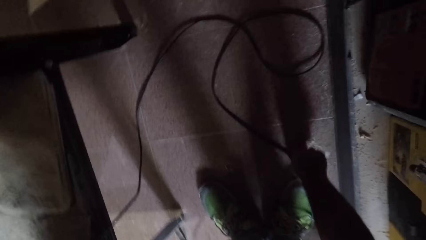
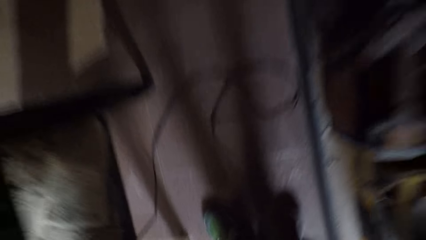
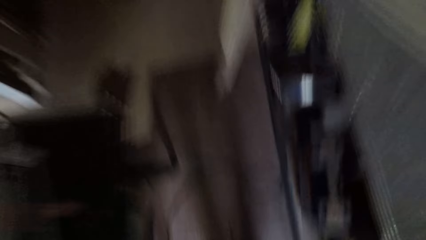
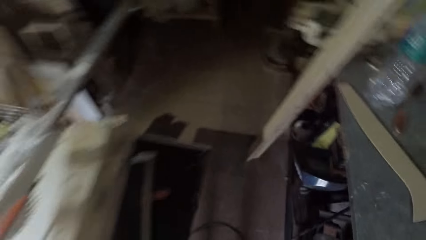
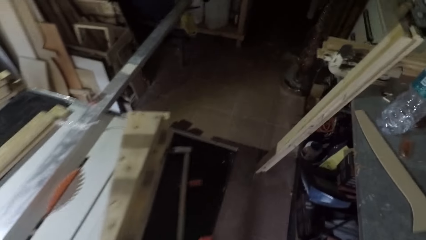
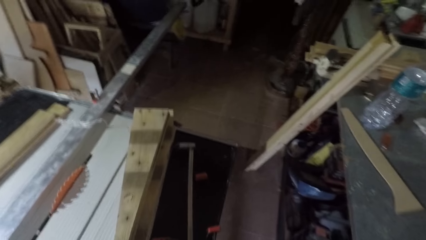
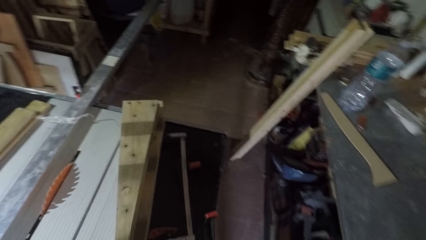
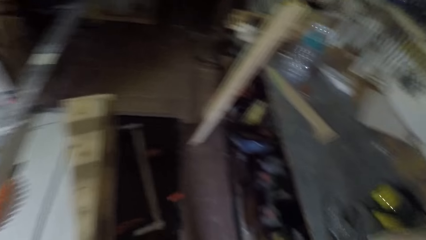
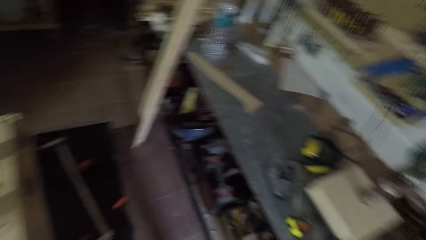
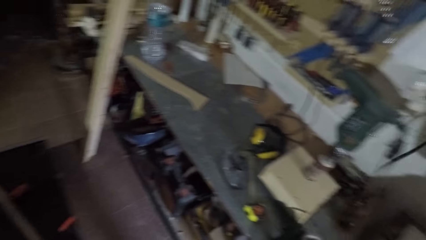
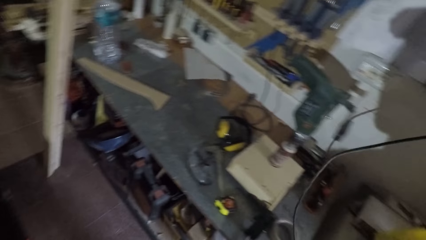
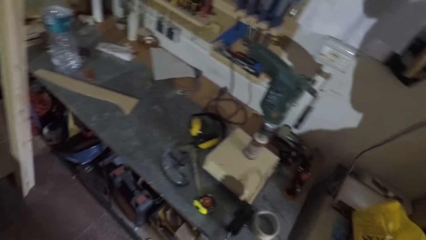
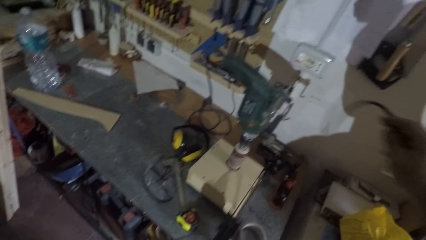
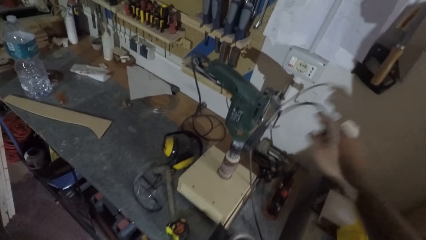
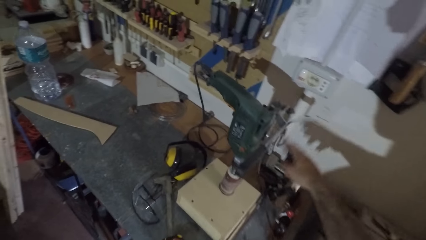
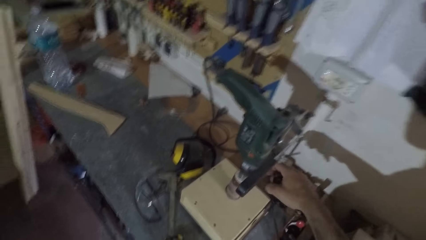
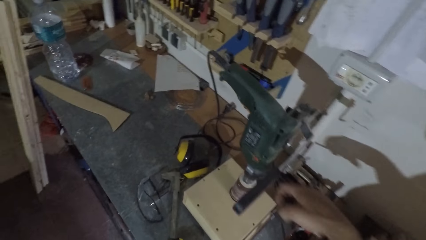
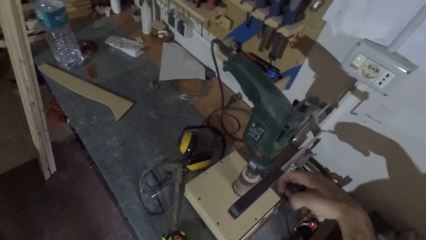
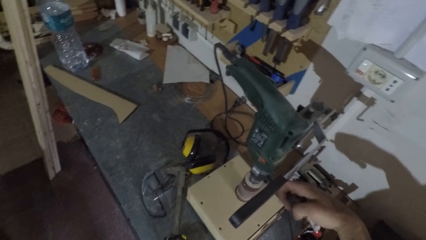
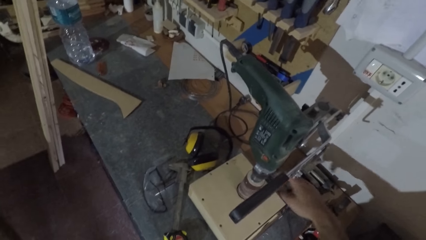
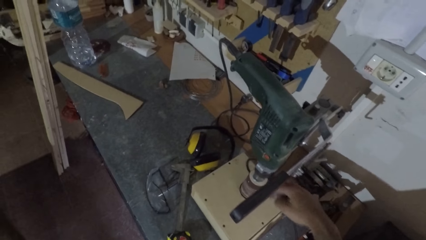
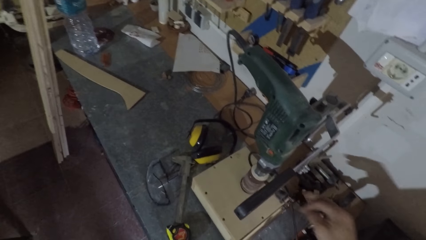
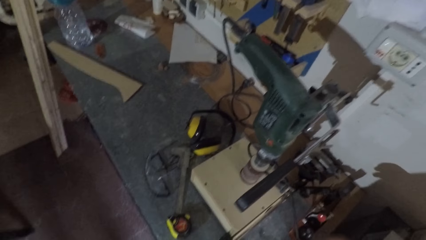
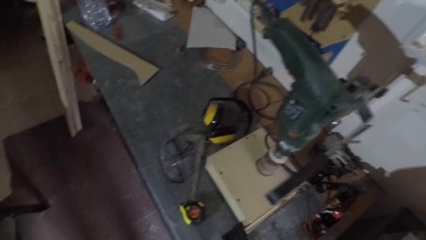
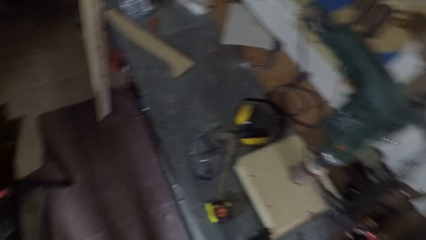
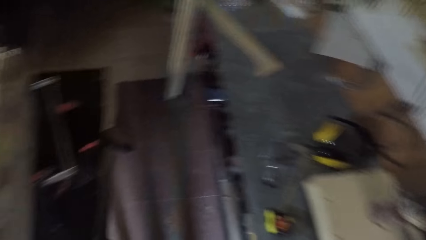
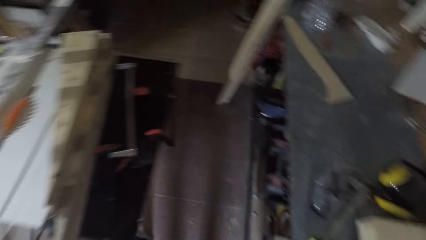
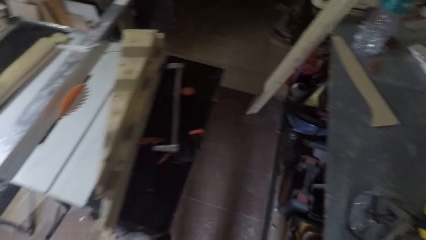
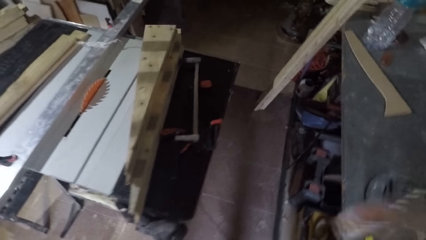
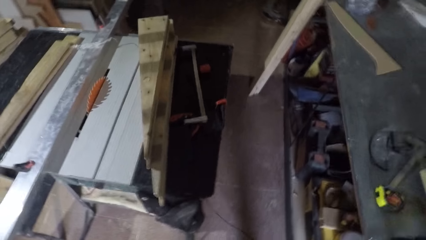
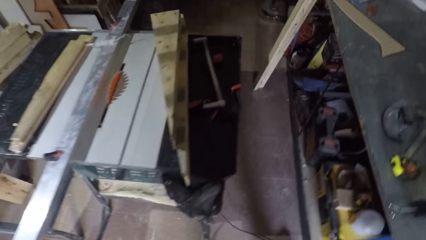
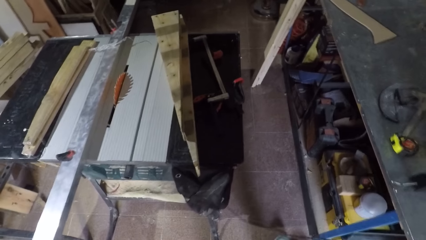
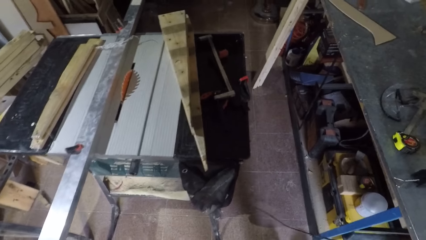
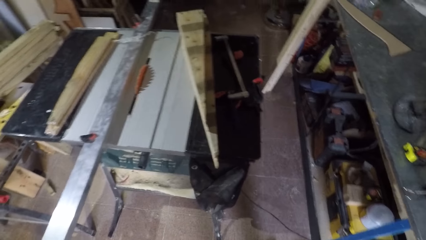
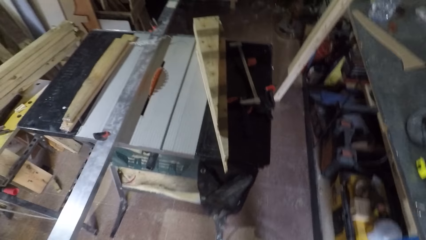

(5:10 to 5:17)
The camera wearer picks up a power plug from the floor. They put the power plug on the table. They touch the camera.
